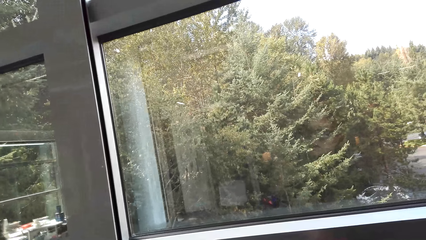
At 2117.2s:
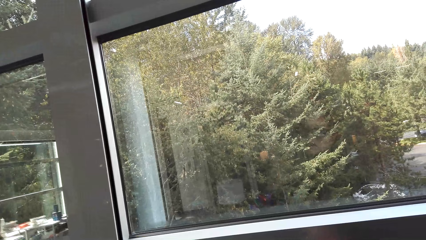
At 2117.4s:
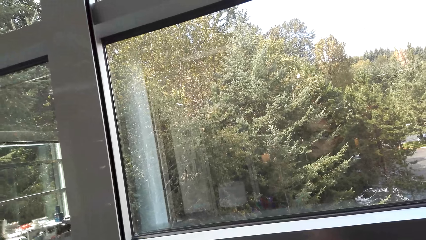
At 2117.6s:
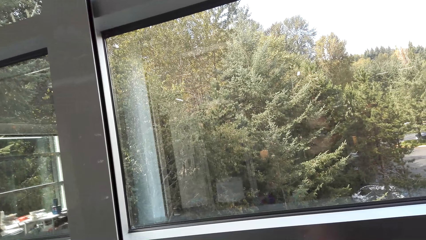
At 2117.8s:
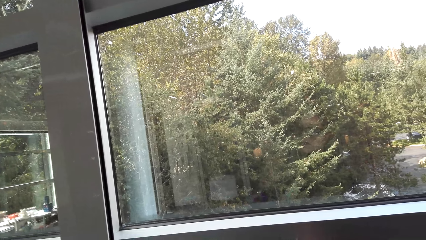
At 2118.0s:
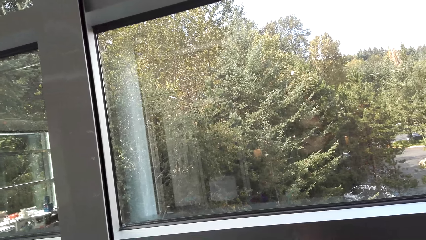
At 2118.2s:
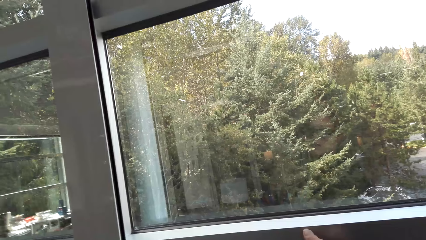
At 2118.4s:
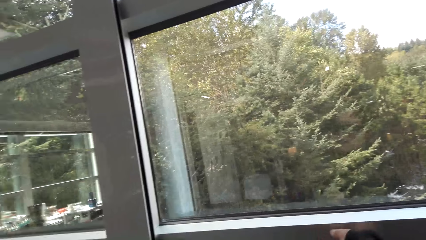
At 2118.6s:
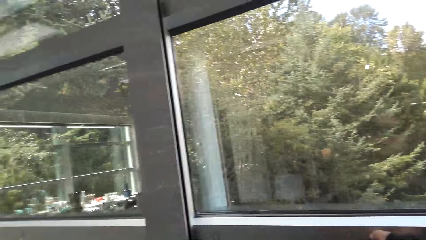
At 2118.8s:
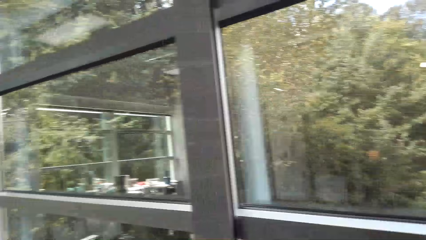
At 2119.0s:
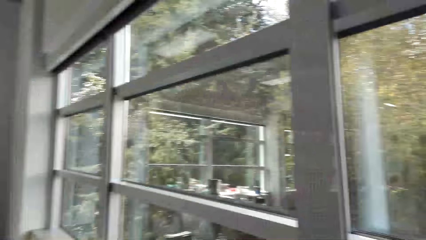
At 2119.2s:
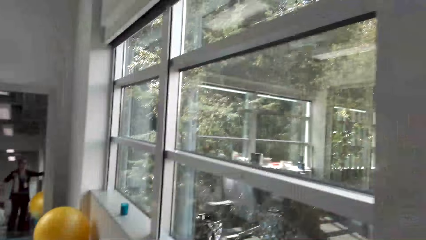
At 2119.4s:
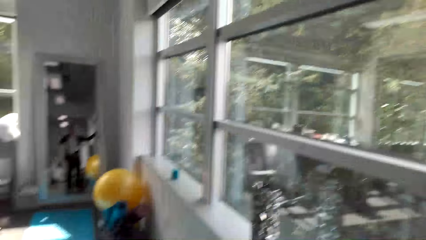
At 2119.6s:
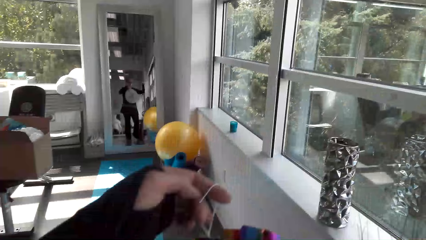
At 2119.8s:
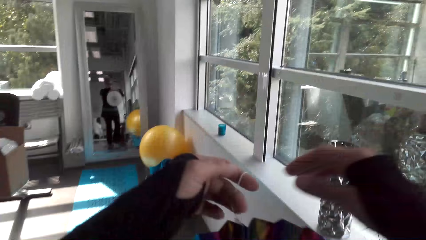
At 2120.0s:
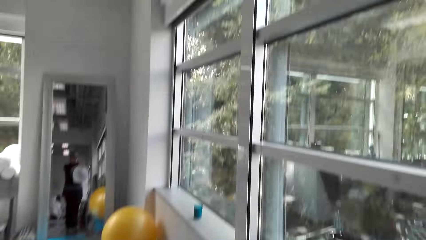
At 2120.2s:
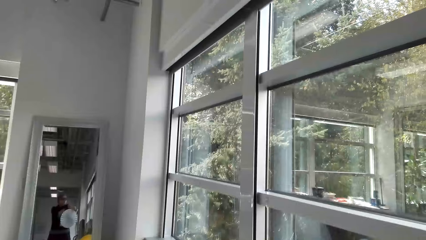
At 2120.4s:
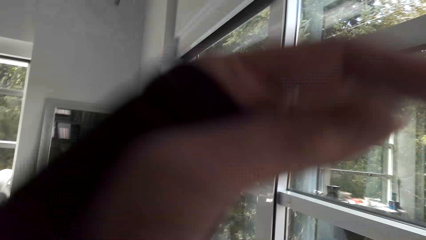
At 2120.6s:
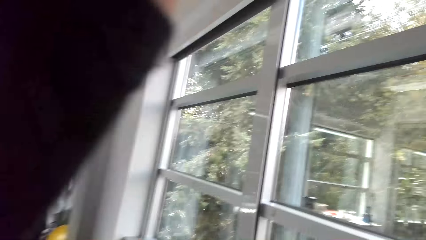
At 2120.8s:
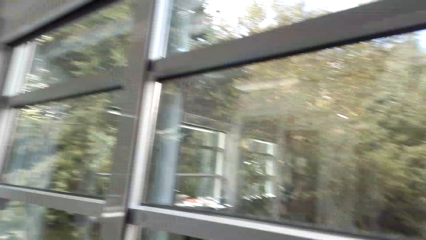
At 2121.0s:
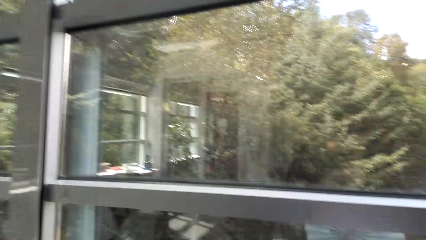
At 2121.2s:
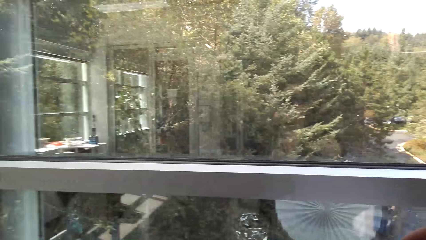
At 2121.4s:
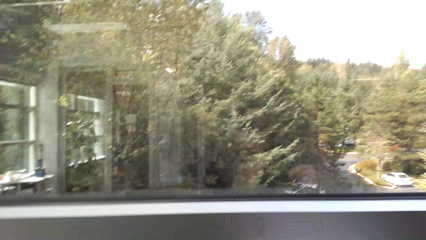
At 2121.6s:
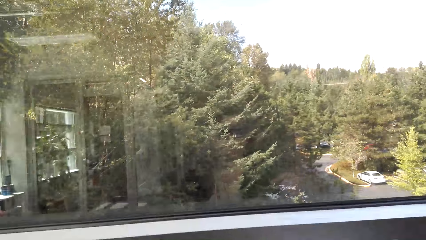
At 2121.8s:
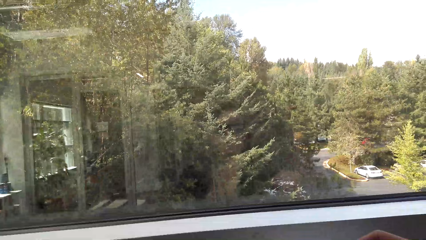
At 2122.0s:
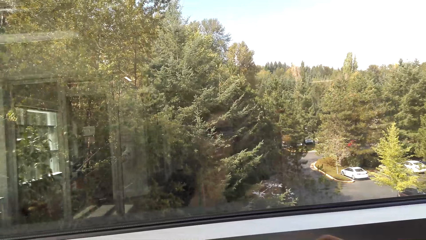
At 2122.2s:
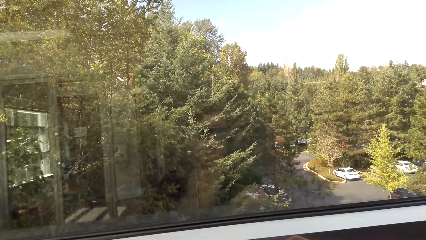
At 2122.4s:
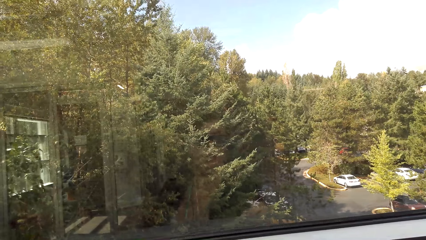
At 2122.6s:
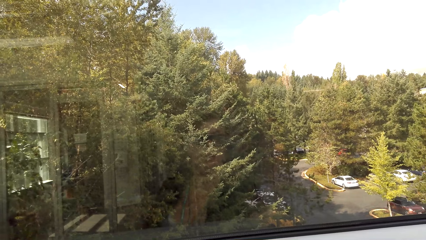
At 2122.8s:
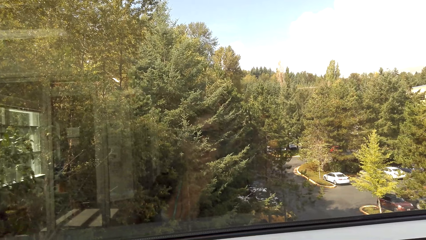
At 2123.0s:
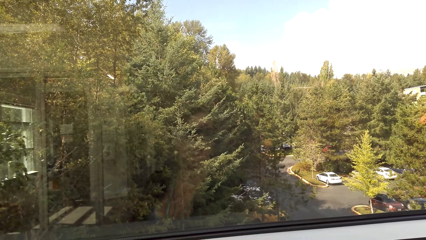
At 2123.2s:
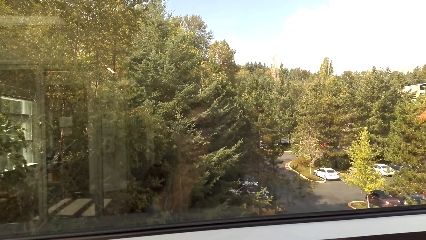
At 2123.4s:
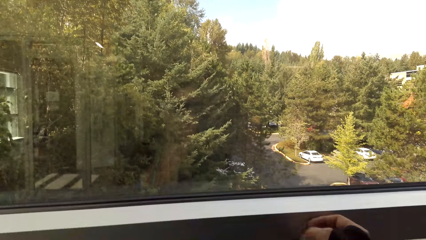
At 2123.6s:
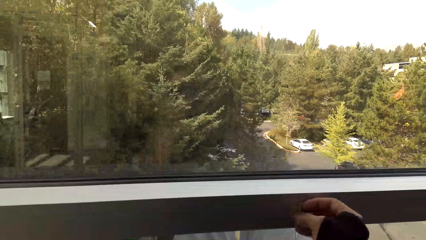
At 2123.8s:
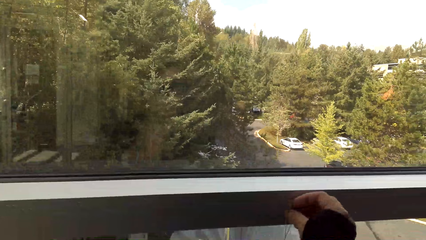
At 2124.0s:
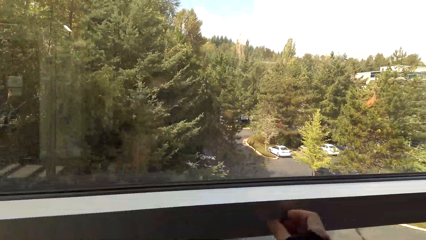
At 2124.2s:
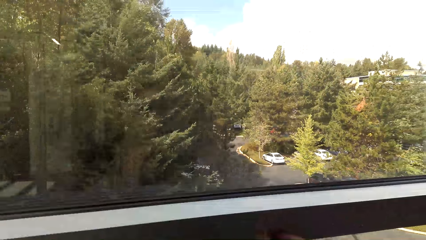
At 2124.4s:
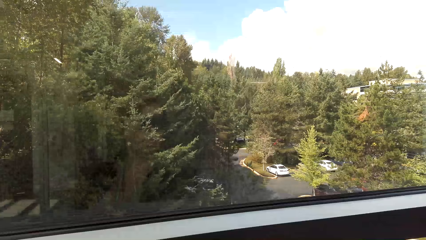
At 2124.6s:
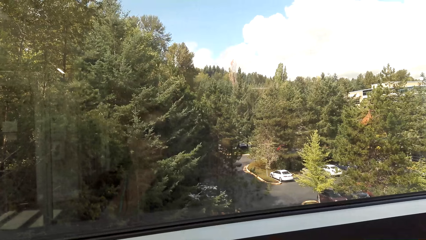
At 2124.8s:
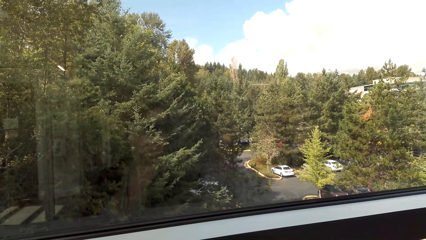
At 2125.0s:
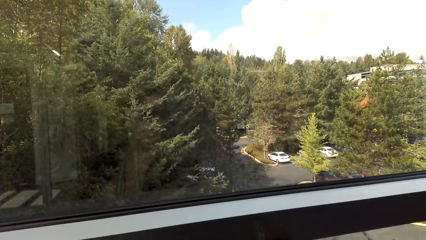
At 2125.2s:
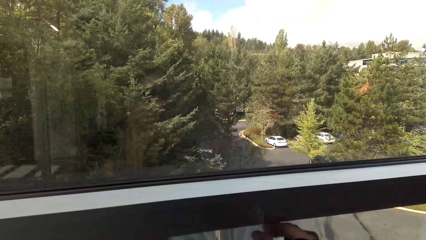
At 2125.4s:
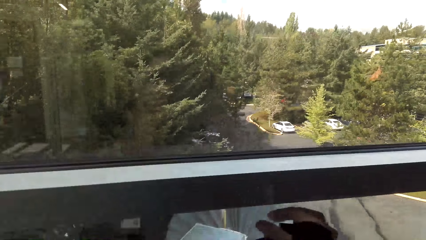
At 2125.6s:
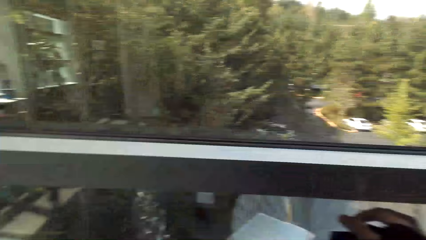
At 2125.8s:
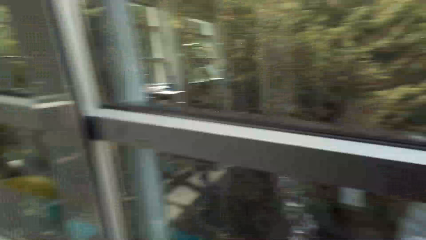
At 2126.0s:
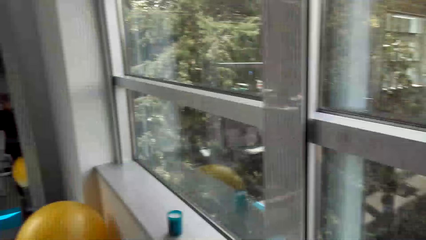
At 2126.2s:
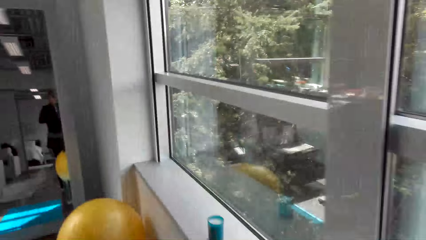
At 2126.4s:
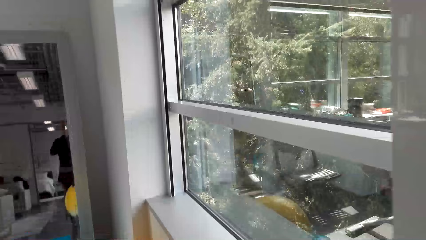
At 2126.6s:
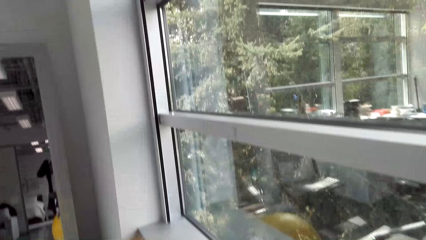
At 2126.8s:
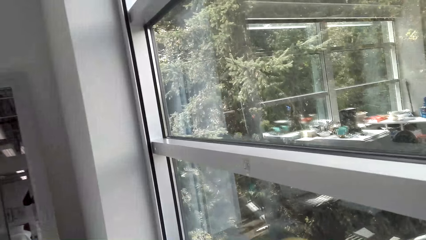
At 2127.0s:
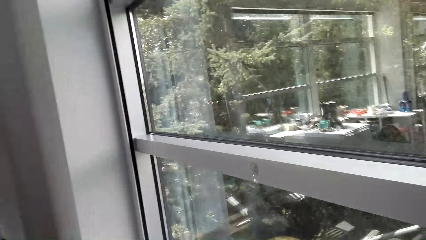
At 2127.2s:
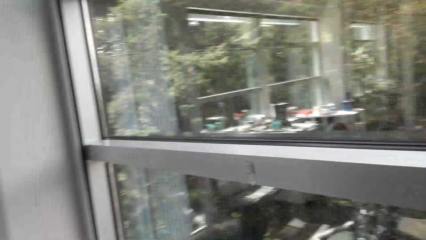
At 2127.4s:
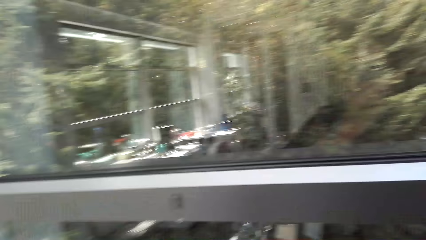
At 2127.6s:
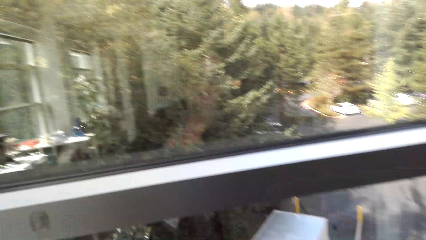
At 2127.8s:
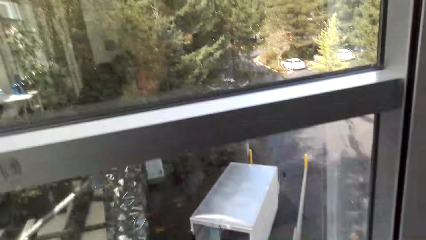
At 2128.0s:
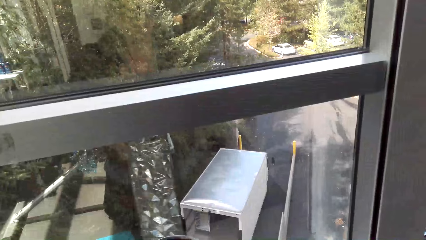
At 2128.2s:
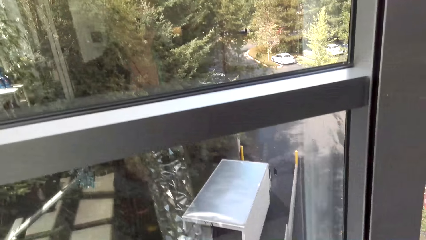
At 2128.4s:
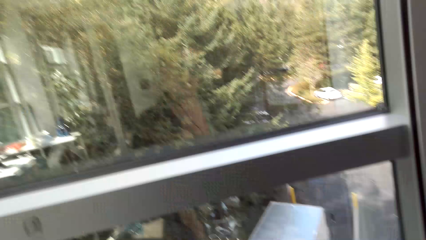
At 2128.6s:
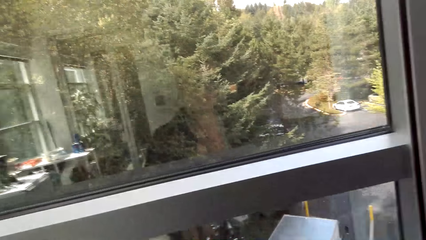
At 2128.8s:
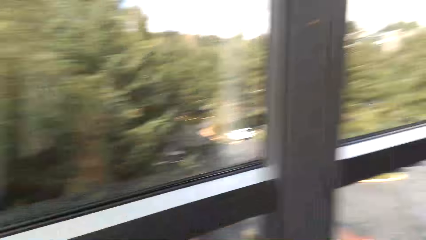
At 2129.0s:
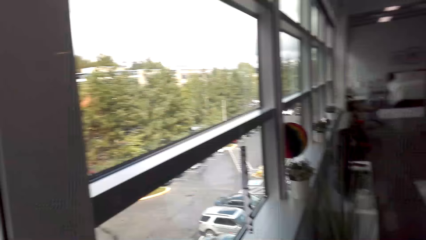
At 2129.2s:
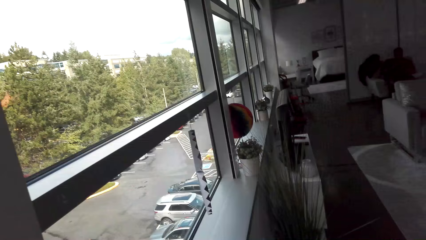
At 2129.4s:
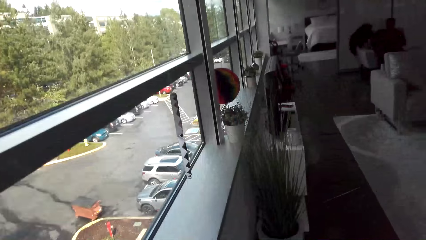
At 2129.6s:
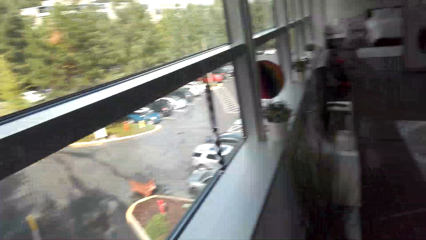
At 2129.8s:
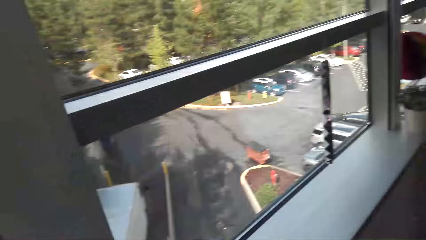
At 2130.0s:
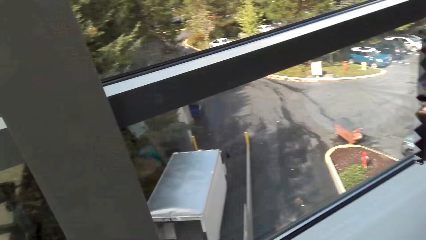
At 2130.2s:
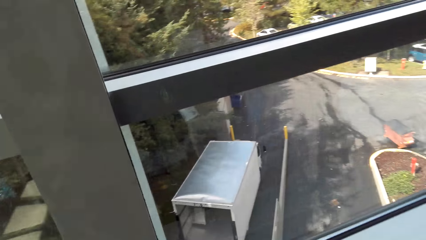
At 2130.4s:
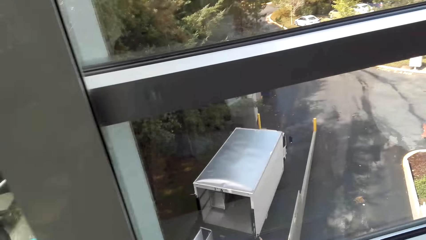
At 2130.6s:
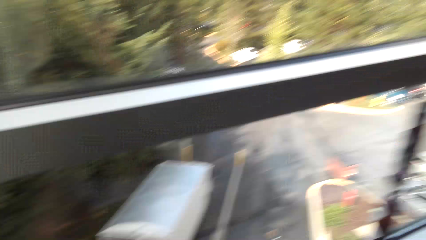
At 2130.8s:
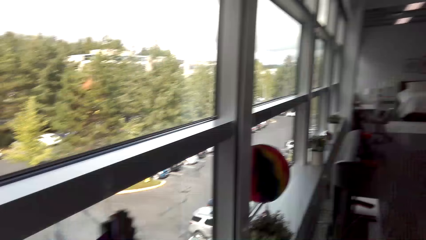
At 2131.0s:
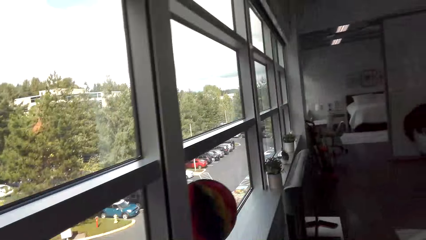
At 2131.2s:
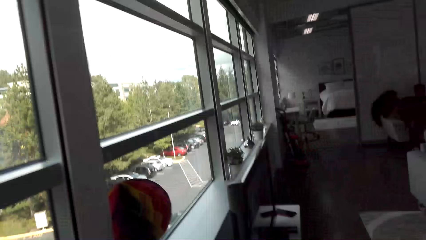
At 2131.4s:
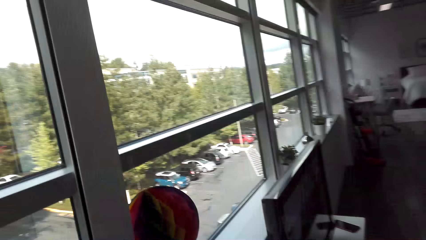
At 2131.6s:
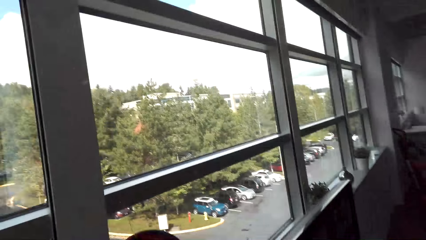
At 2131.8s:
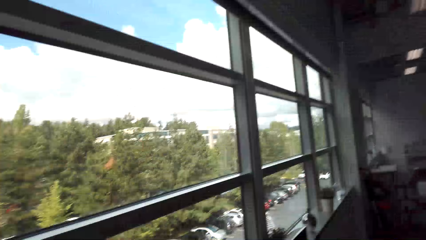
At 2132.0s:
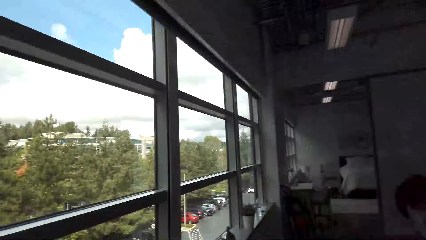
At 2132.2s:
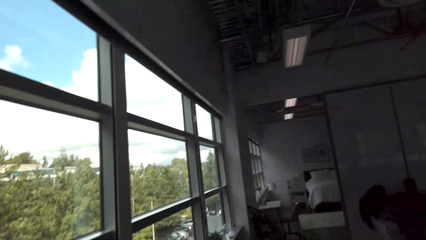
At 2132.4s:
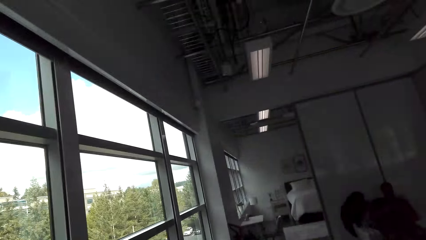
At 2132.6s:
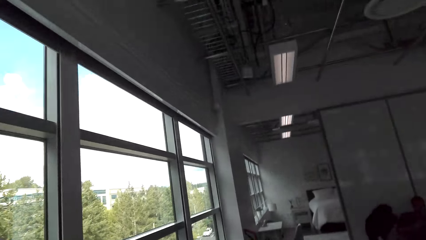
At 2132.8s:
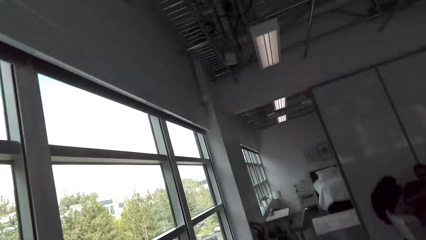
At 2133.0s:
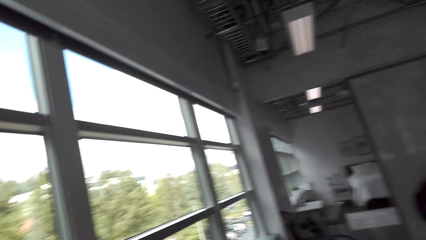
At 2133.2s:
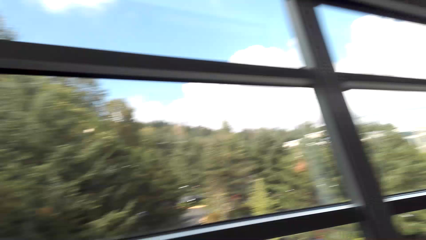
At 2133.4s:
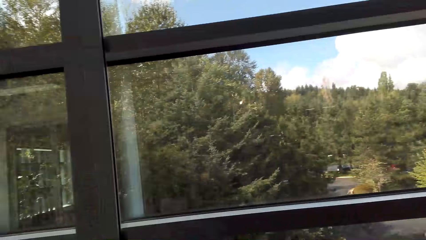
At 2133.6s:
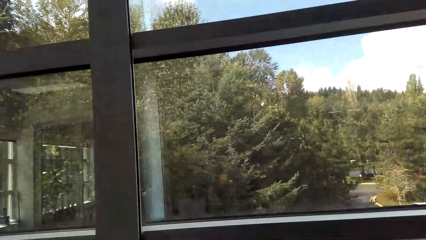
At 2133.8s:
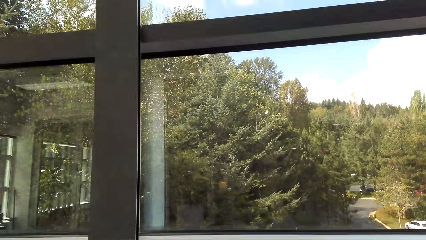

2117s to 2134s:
The camera wearer places decor on a window. They look around. They pick up the glass vase. They walk around.
